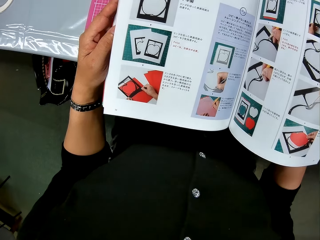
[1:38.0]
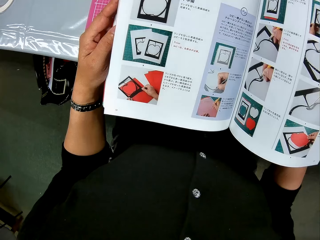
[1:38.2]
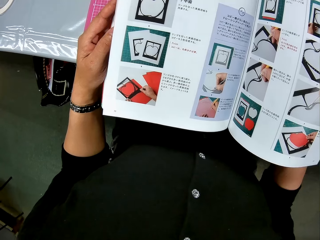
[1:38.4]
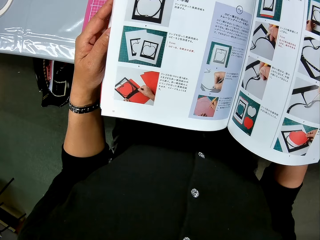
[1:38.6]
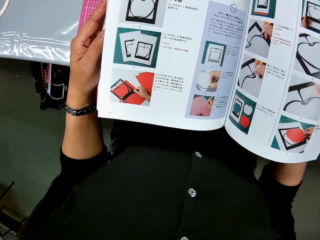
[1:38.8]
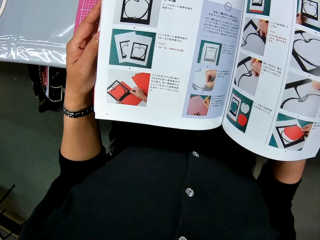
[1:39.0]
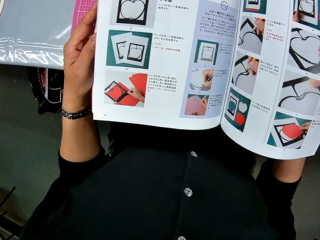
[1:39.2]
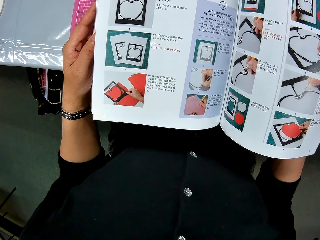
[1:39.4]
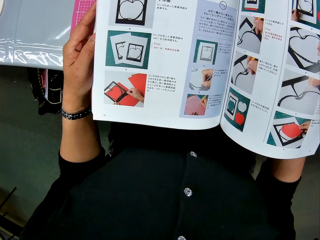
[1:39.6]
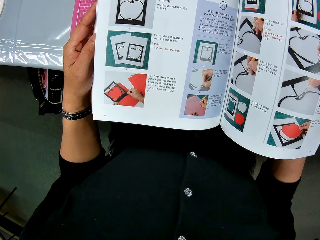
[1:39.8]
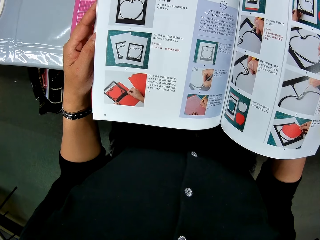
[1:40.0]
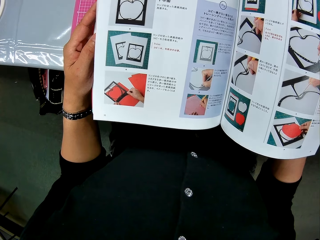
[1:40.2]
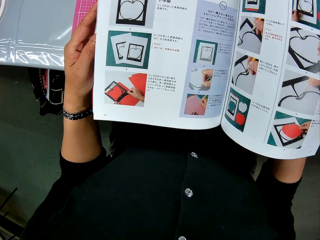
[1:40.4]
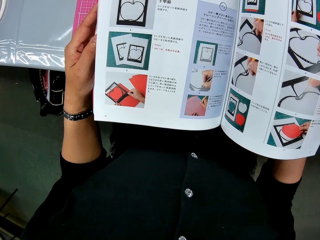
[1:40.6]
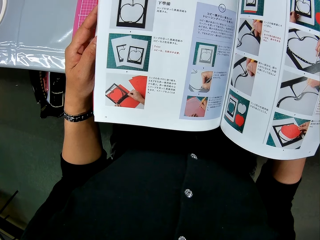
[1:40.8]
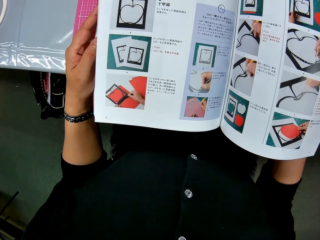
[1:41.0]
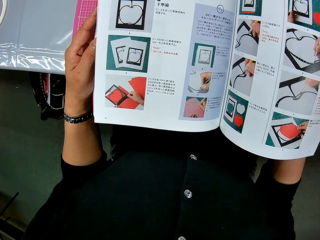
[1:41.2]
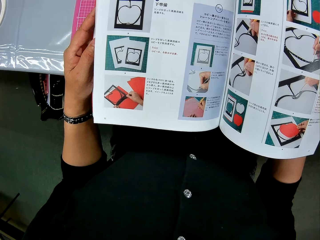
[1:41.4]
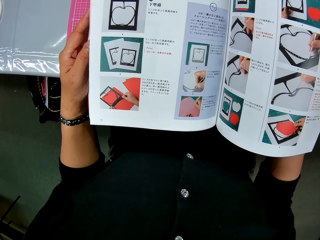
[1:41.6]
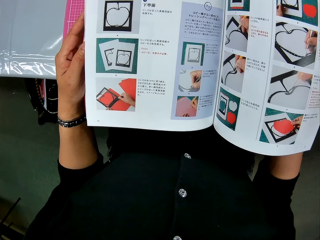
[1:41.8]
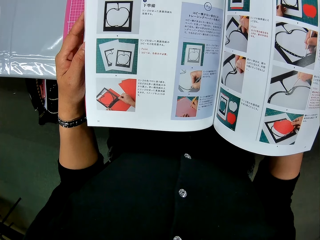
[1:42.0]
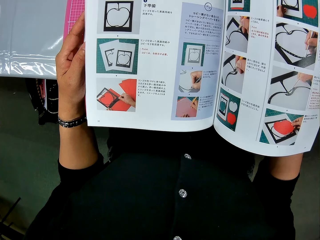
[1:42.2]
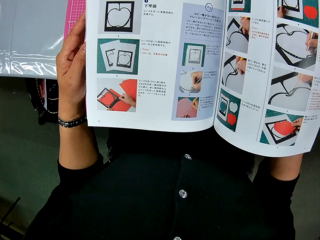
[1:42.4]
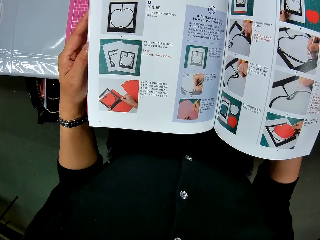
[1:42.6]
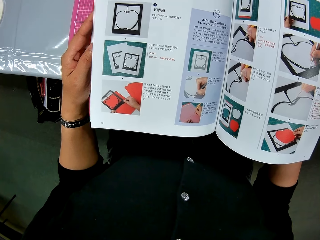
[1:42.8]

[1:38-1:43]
The camera wearer looks at the book.

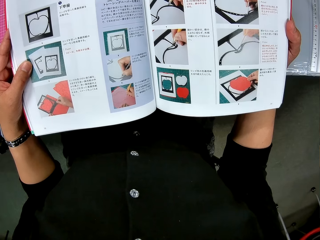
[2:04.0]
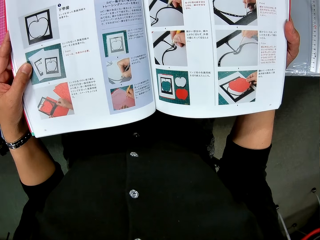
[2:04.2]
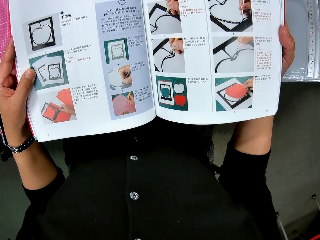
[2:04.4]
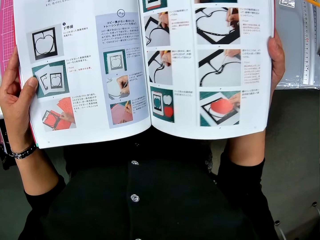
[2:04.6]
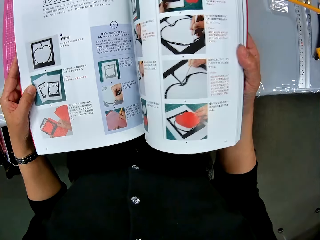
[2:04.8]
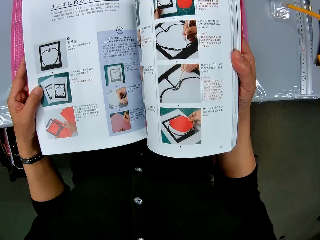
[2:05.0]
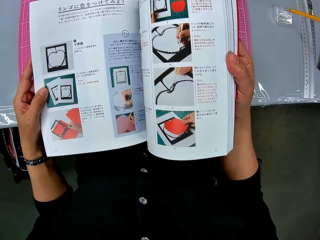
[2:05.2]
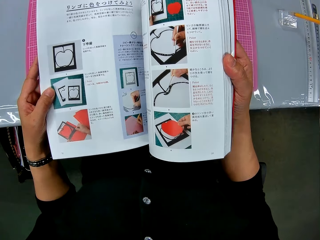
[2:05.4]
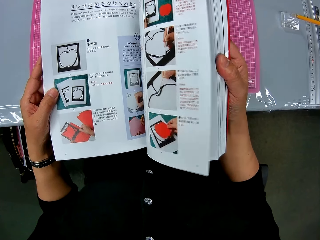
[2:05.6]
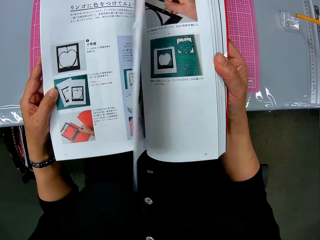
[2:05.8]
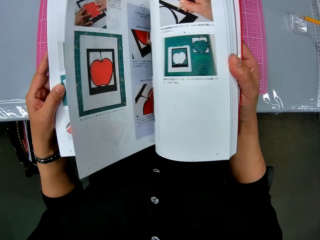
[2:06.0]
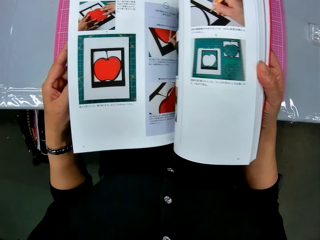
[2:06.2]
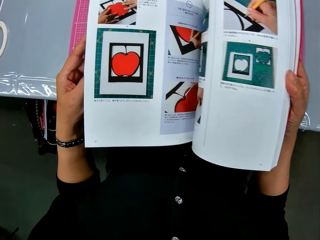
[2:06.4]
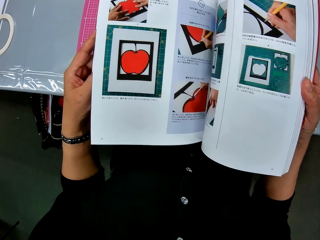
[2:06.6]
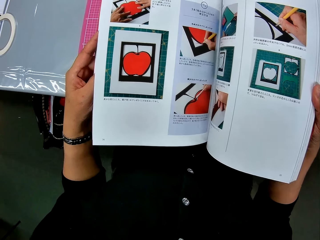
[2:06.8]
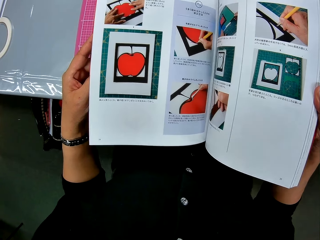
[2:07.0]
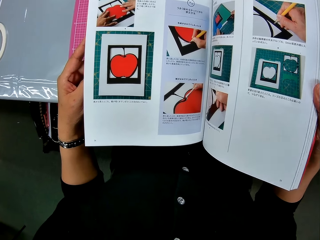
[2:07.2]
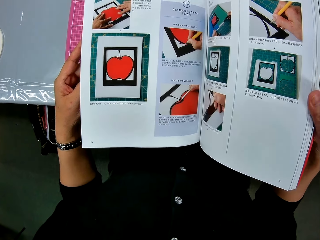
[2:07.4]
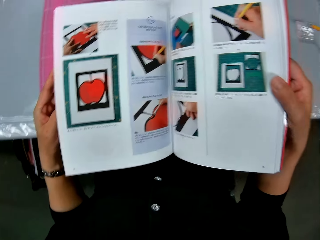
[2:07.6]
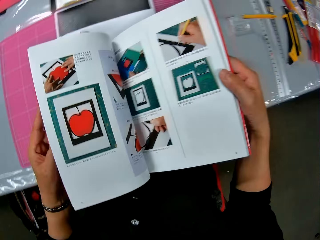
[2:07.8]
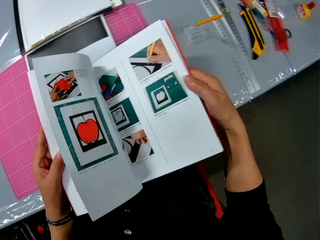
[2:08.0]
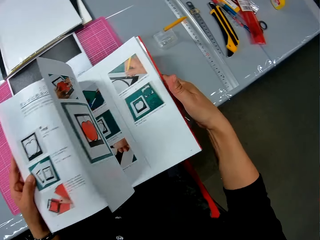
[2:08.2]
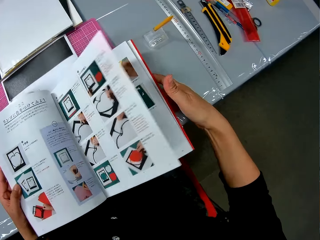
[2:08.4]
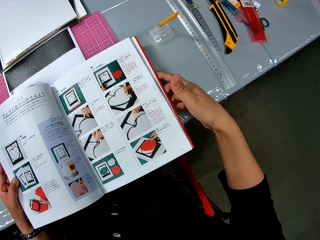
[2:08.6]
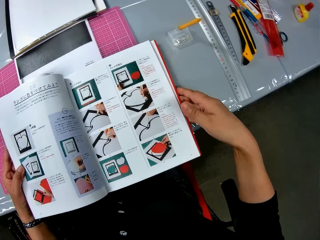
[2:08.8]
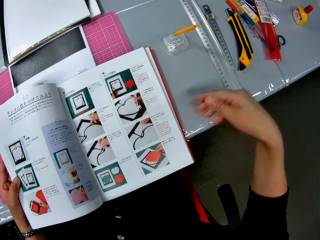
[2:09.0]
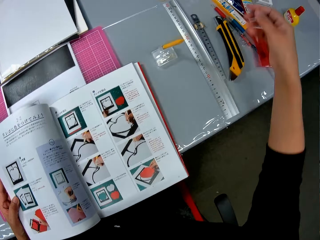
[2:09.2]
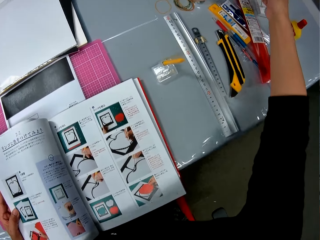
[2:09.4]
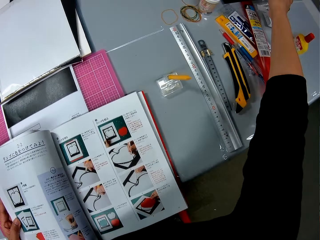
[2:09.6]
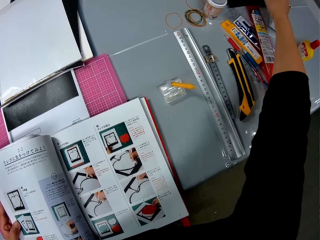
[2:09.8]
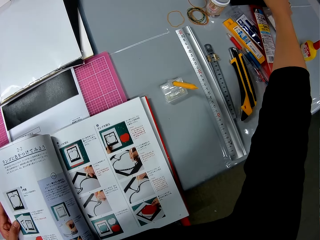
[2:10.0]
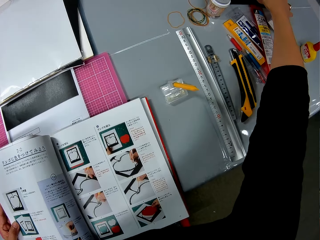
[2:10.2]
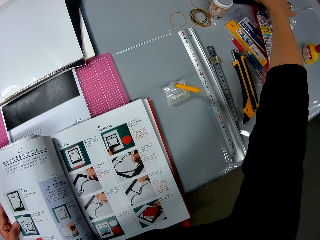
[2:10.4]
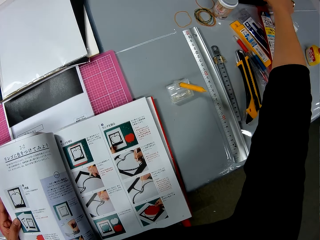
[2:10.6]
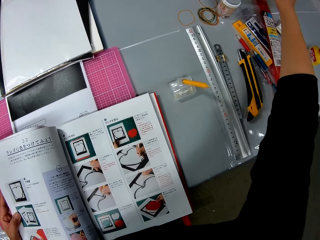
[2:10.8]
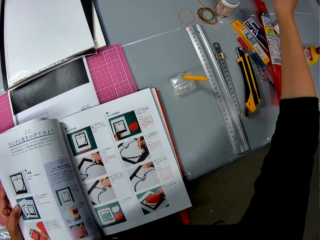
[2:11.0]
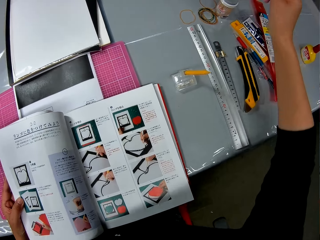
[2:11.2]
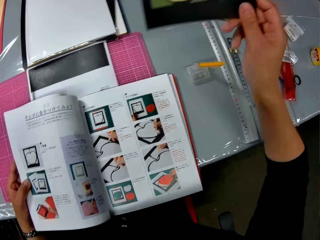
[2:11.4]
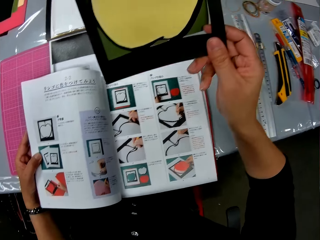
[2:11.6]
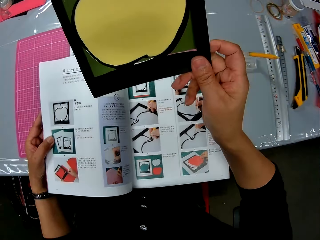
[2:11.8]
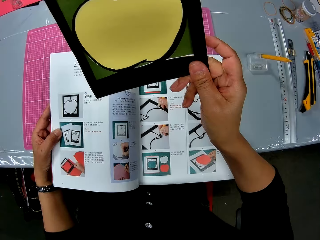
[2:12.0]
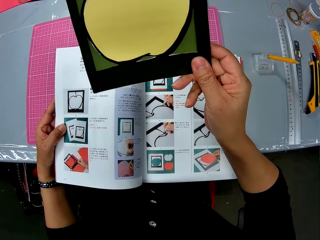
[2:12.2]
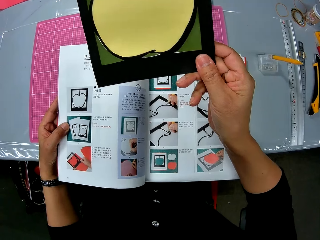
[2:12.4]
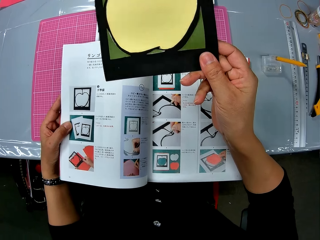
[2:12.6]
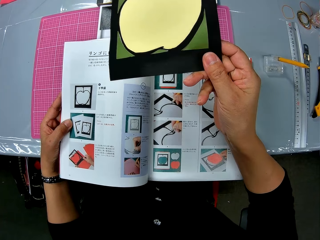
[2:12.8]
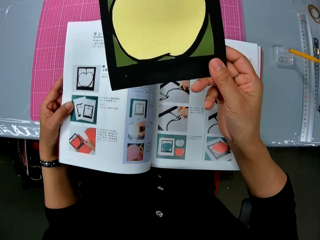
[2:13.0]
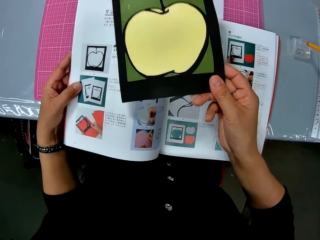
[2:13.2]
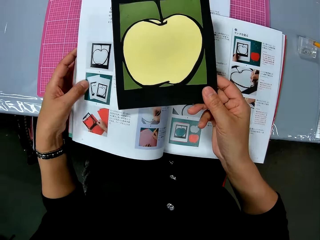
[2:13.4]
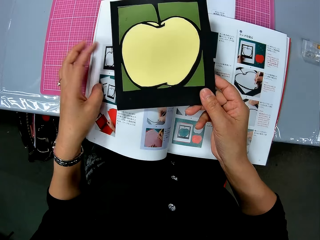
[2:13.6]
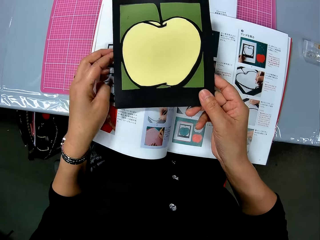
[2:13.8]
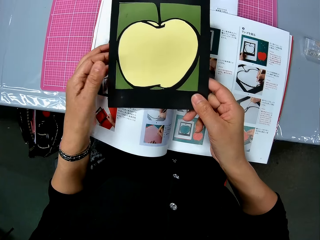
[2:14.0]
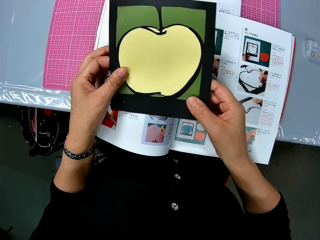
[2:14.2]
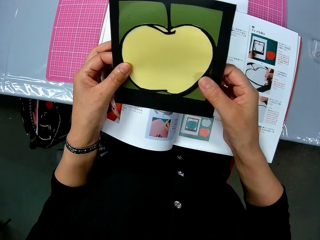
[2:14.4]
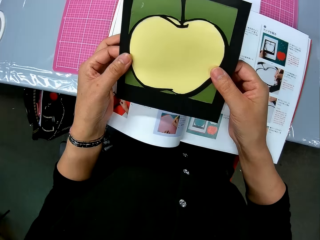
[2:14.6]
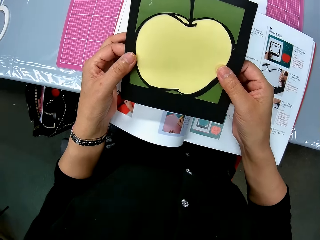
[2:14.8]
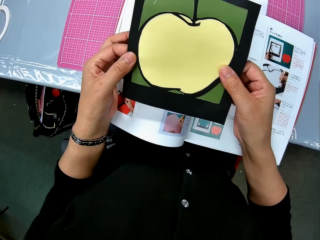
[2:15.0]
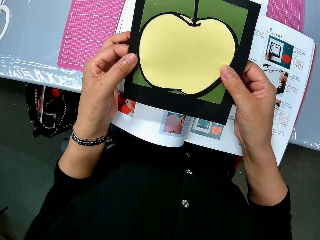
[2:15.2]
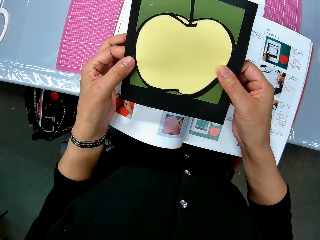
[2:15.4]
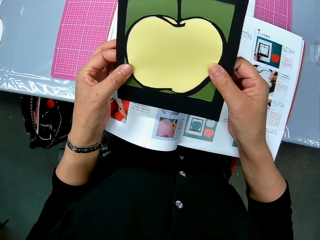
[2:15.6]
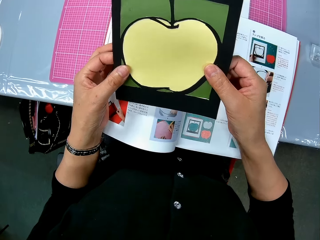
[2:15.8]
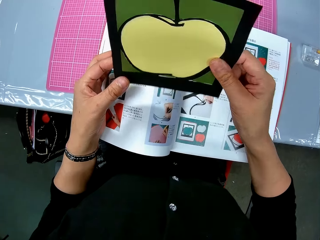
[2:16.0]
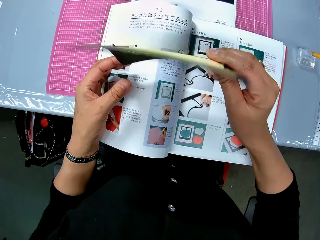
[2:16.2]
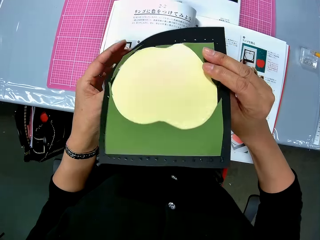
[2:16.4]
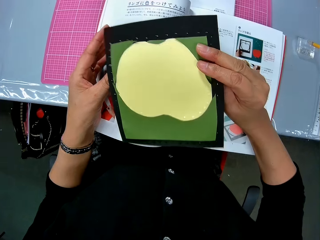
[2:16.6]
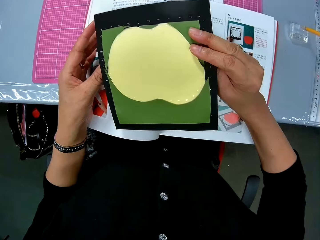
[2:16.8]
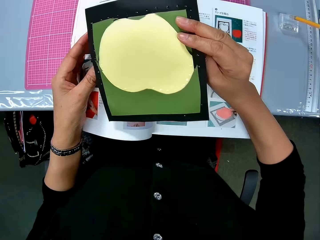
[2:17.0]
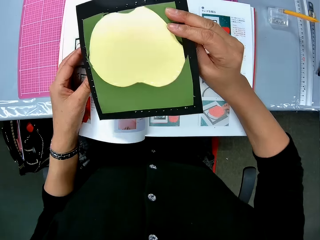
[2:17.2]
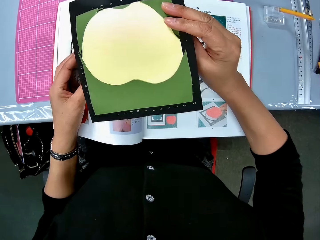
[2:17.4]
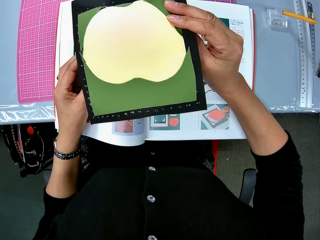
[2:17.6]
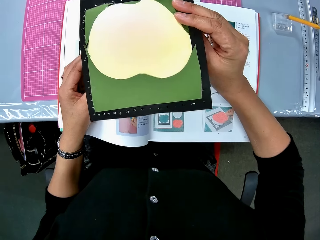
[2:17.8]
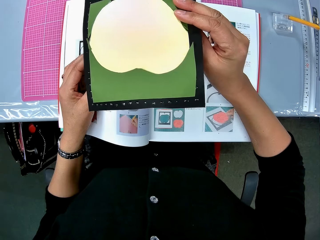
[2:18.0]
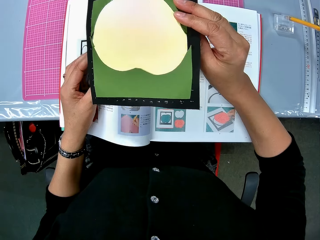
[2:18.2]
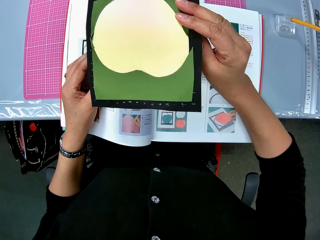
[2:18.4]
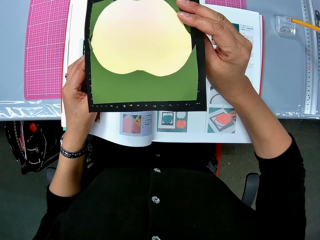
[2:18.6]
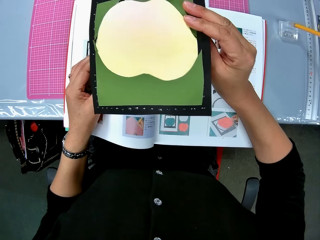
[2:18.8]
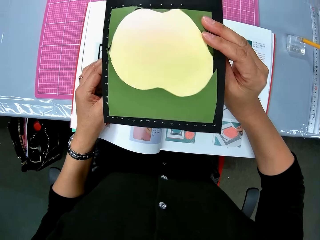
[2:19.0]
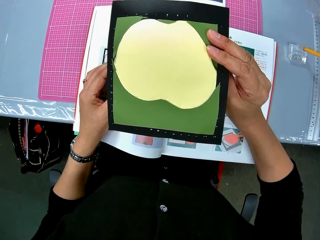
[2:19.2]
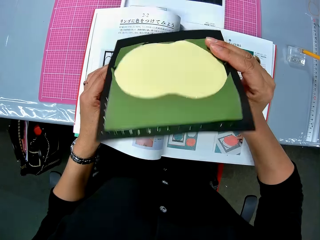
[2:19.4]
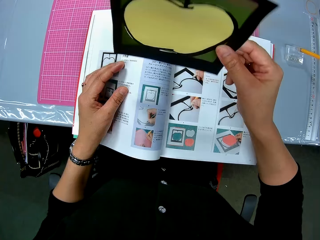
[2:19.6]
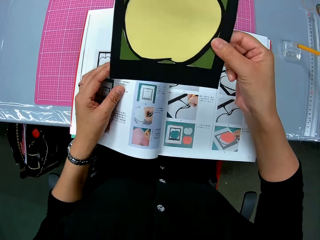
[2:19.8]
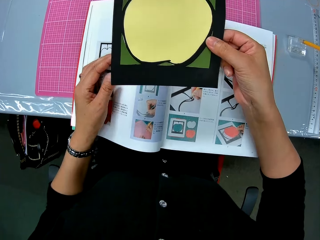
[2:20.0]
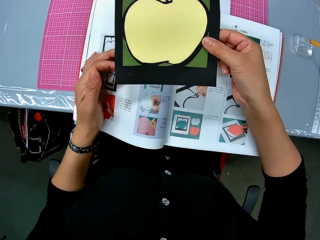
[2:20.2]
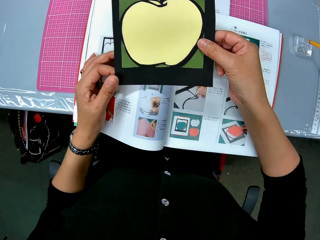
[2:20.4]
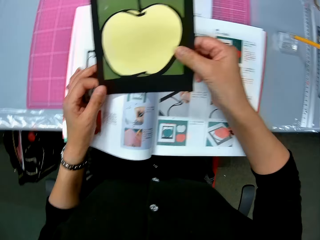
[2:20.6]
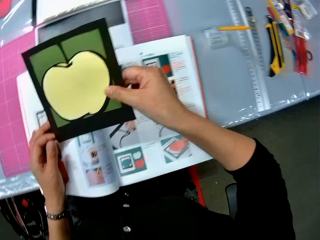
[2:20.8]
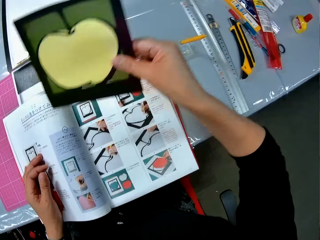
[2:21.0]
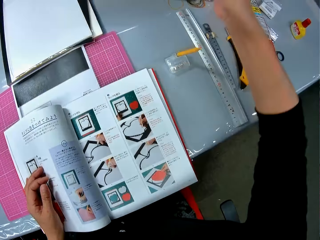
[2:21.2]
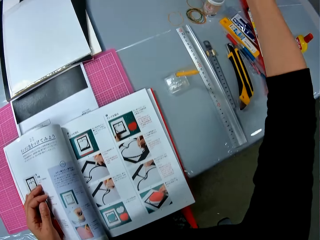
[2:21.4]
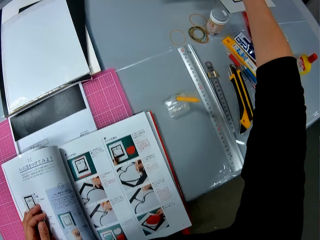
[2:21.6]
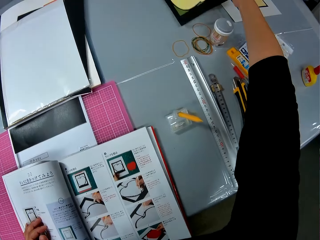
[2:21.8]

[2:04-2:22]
The camera wearer peruses a book. He picks up a paper craft or piece of paper from the table. He looks at the paper. He holds the paper craft with his hands. He turns the paper craft to the other face. He looks at the paper. He turns the paper craft to the previous face. He drops the paper craft on the table.
